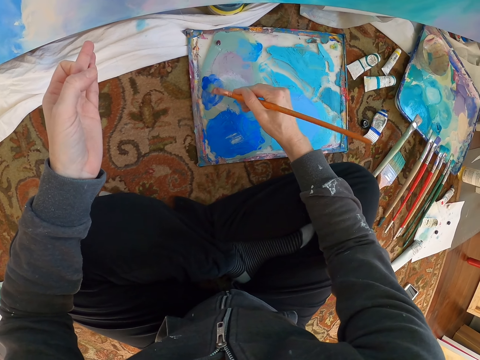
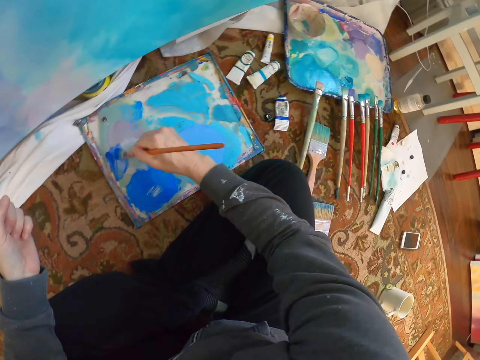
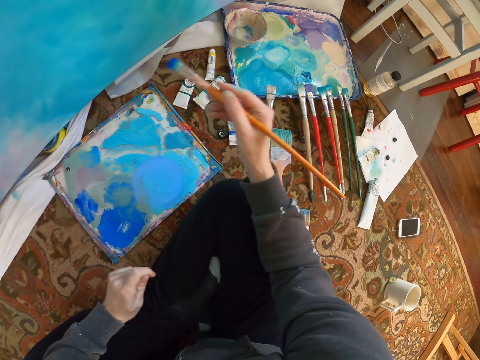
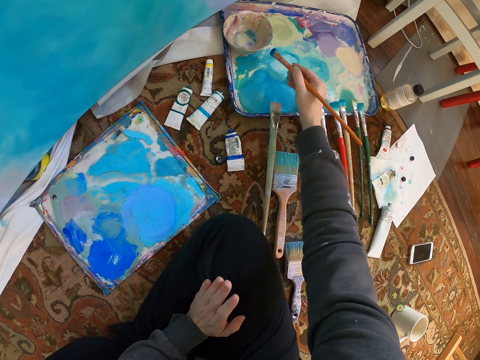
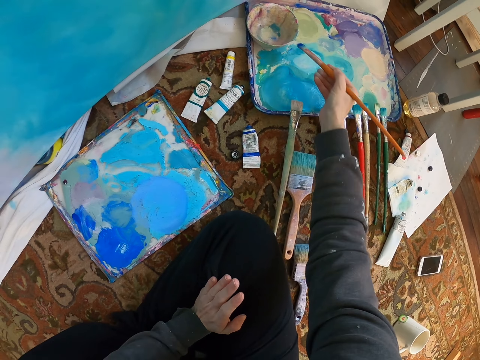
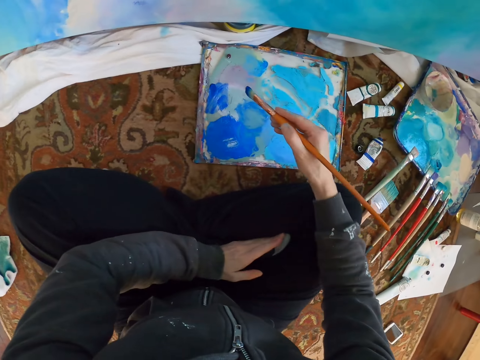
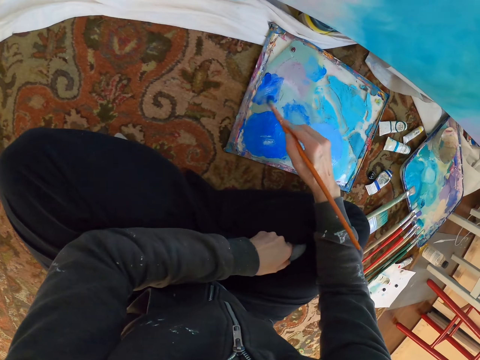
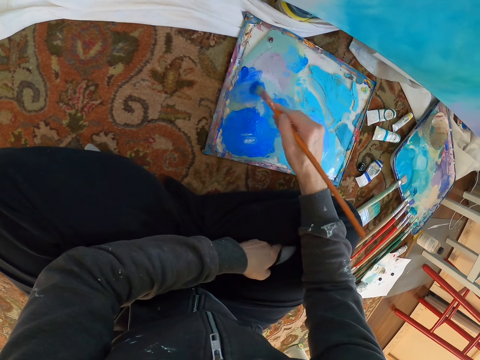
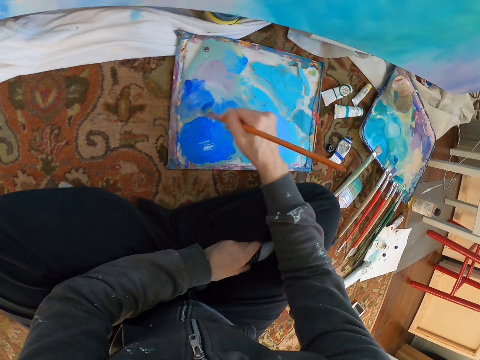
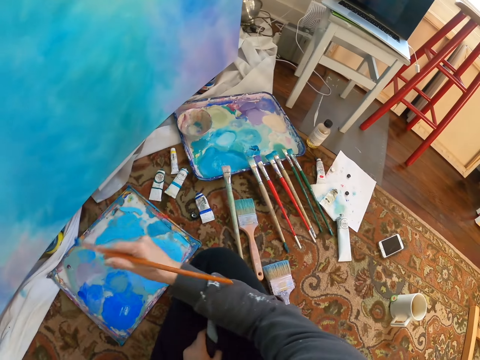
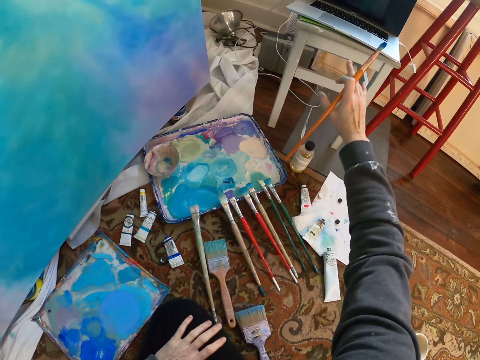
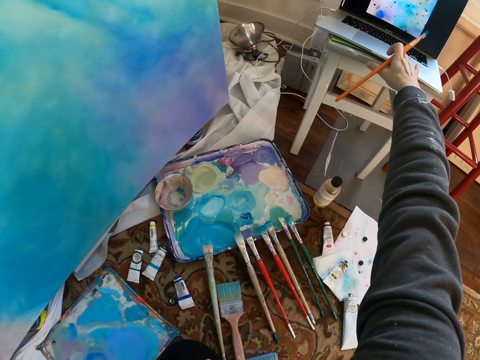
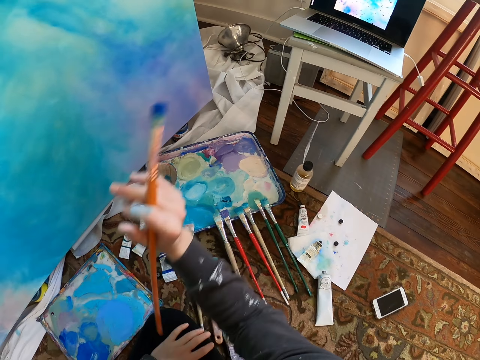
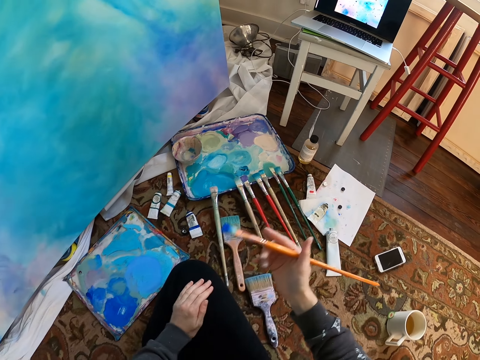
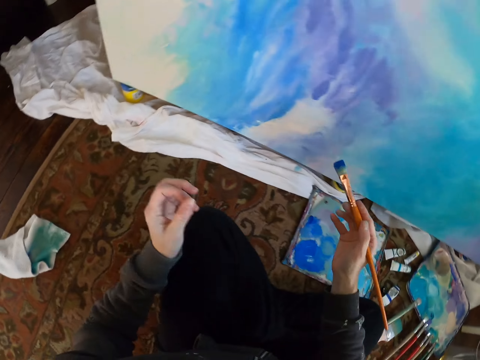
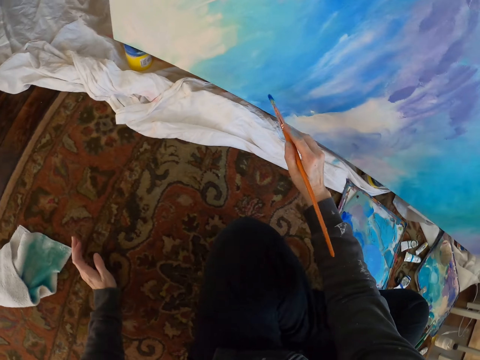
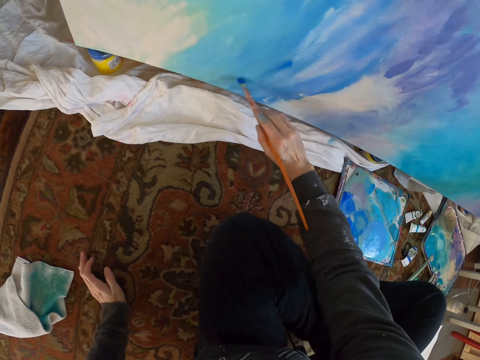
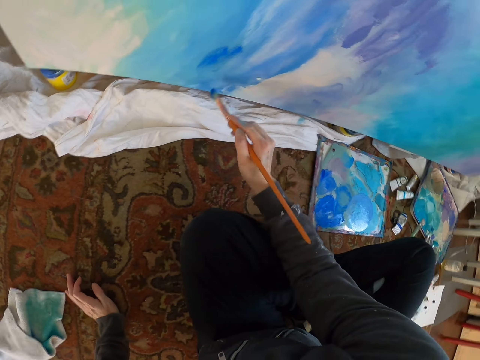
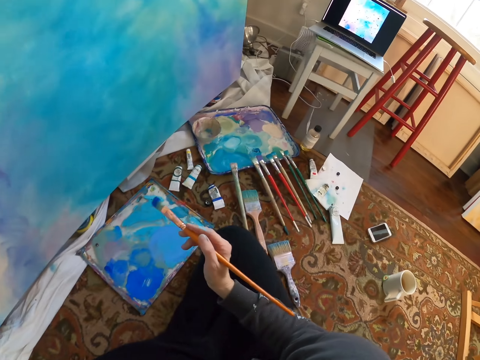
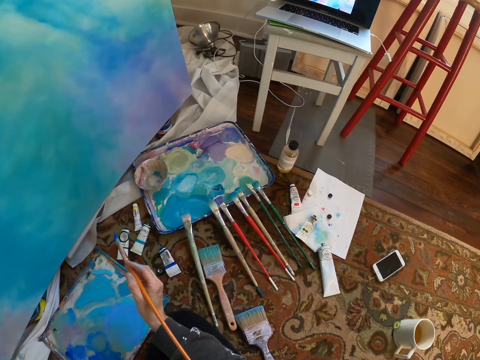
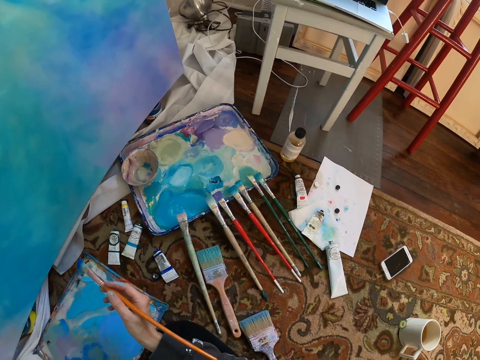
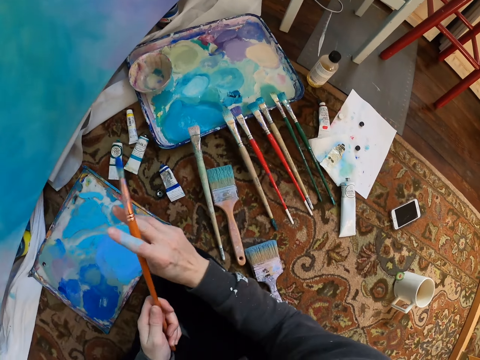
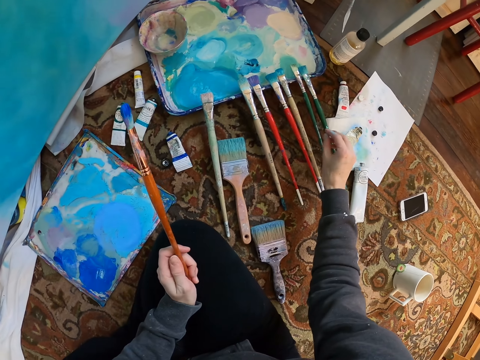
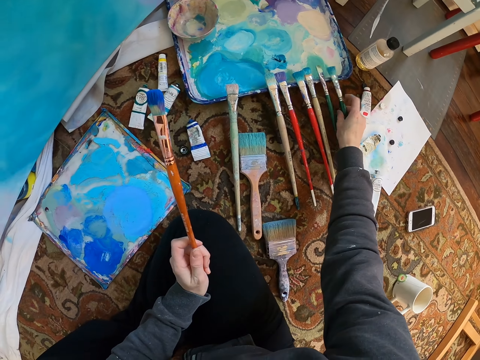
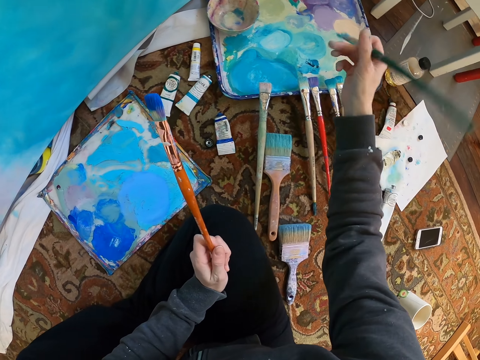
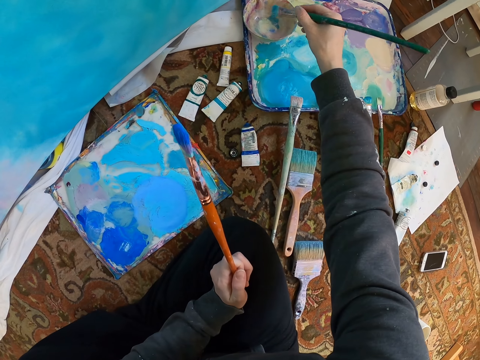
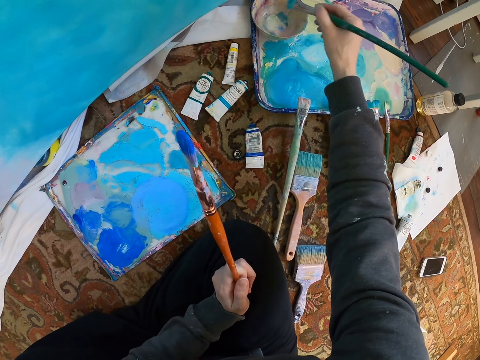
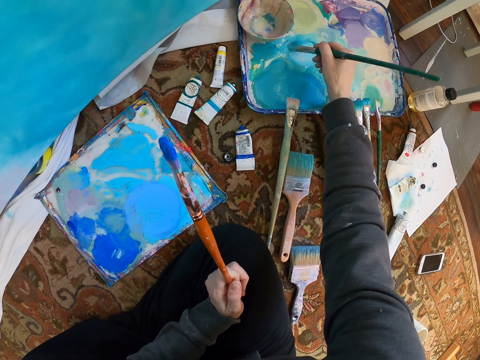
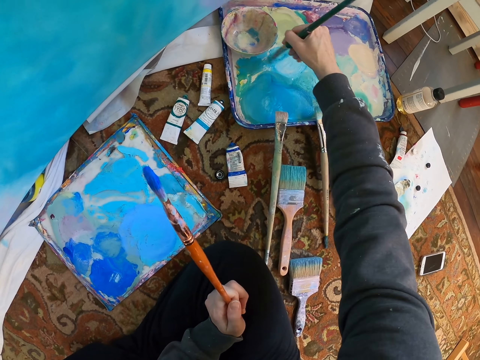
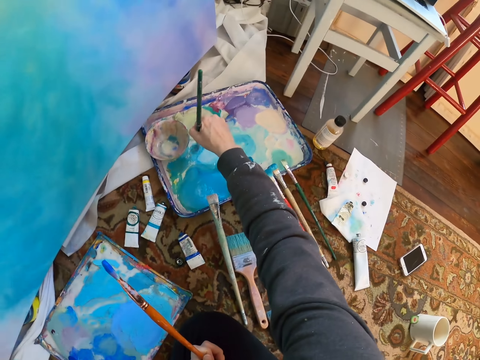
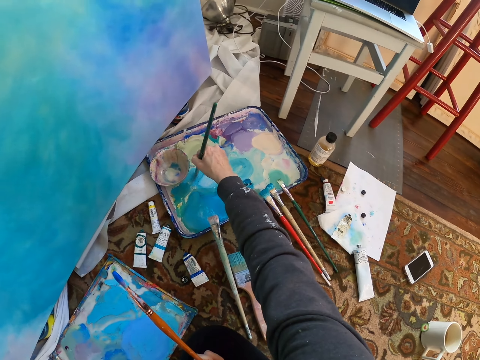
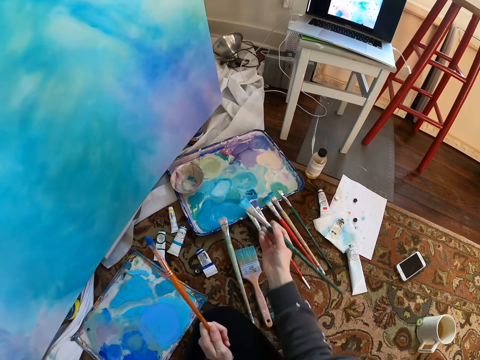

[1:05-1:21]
The camera wearer stirs in the color on the palette. They rub the paint on the board. They dip the brush in the color. They stir in the color on the palette. They turn the laptop screen on. They paint on the board or wall. They pick up the paintbrush. They dip the paintbrush in the paint. They rub the paintbrush on the board.

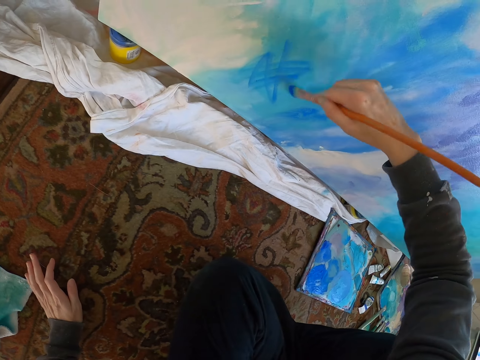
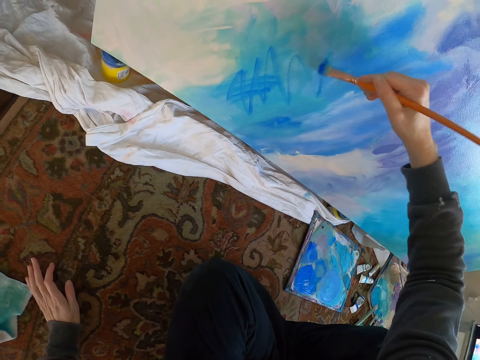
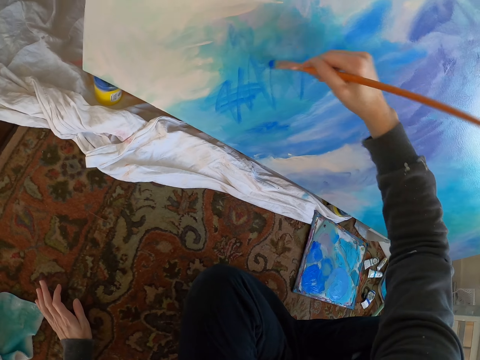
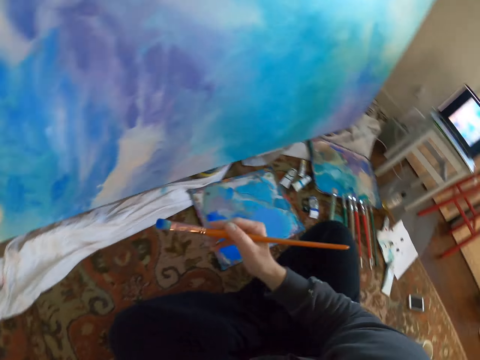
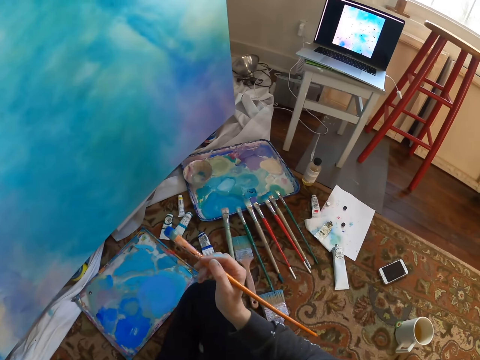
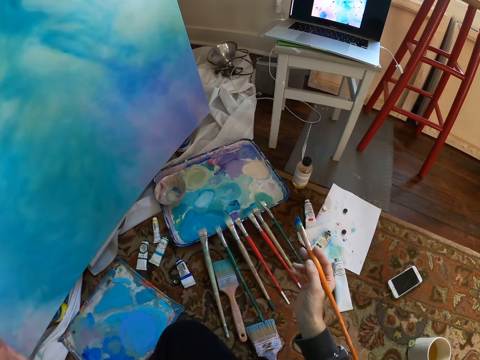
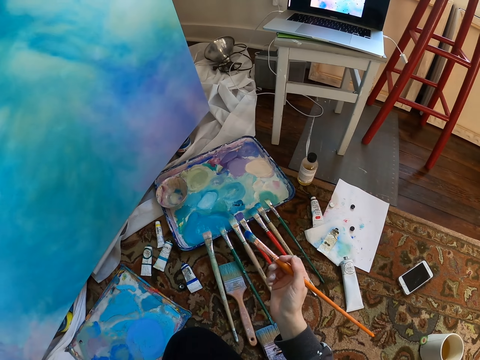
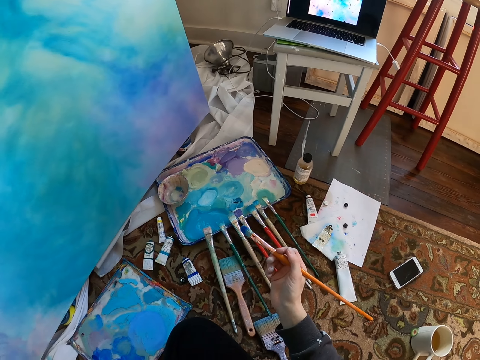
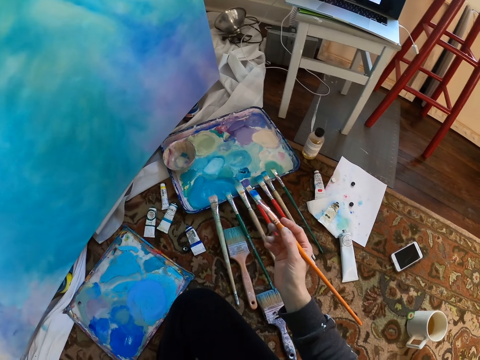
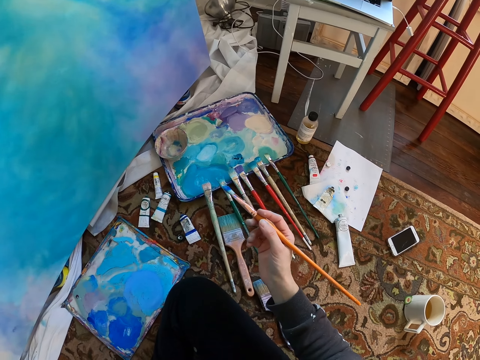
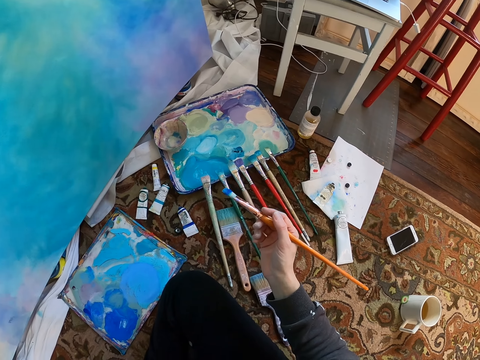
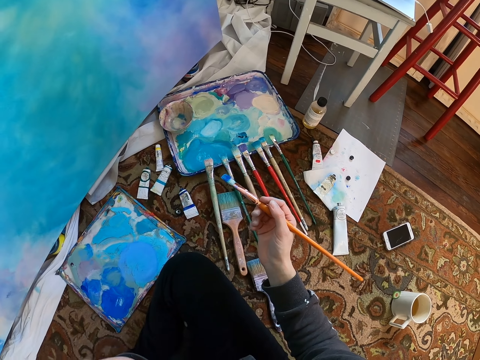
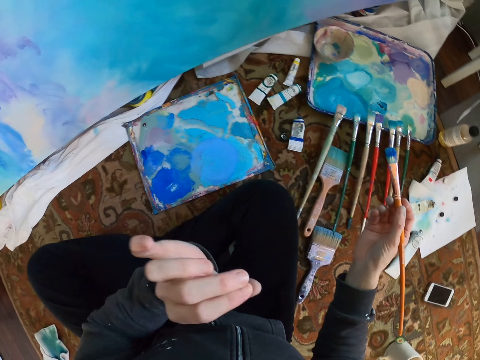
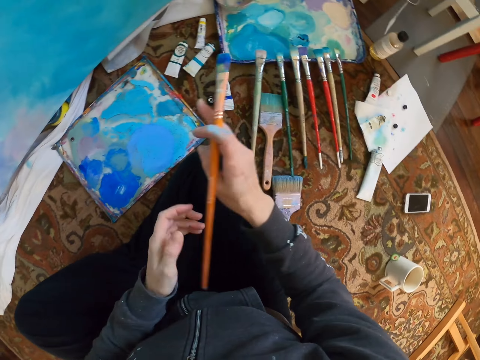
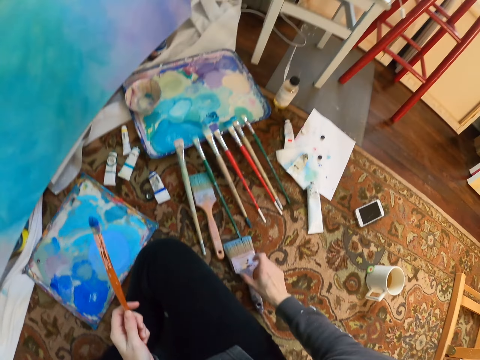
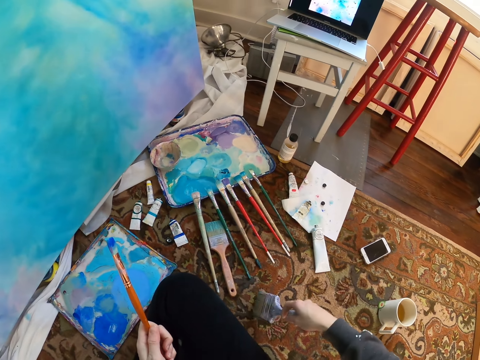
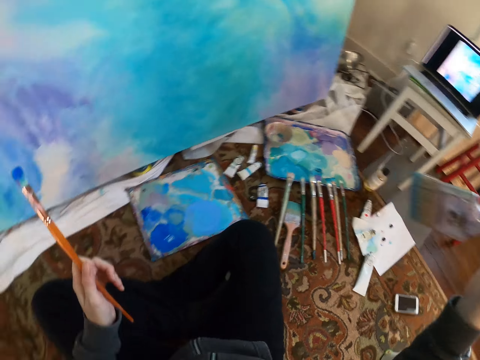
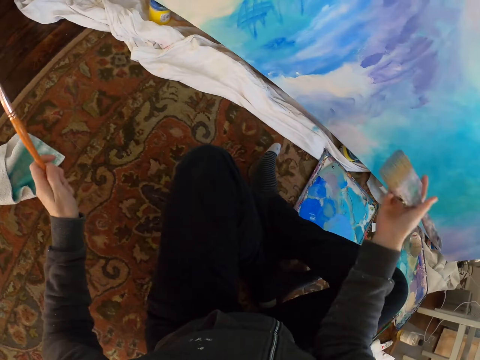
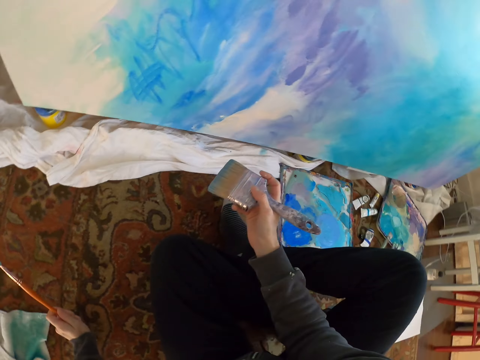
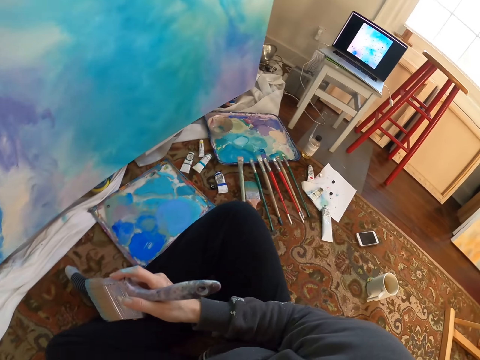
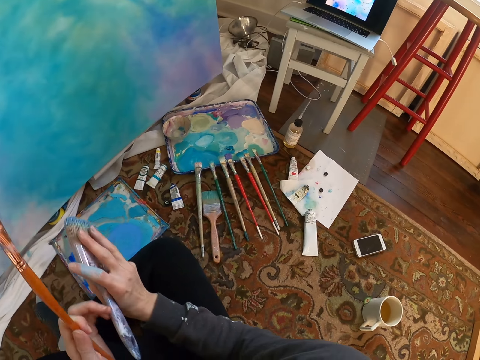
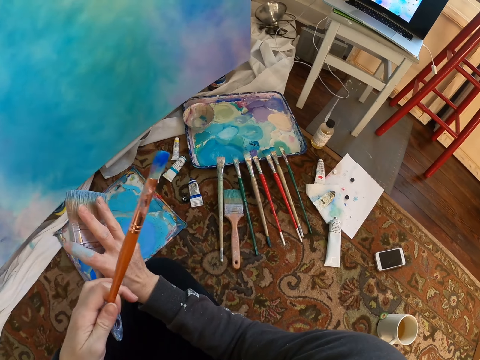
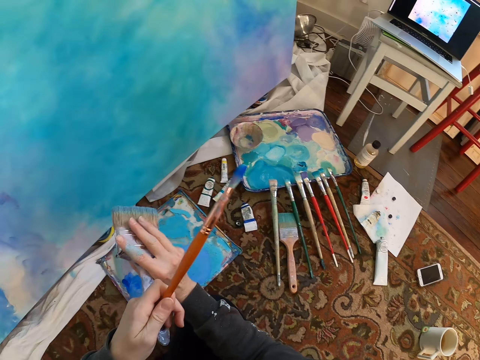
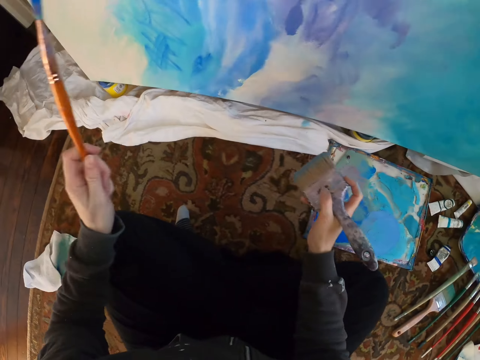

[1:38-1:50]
The camera wearer paints on the board. They look around. They look on the painting on the laptop. They pick up the paintbrush.
